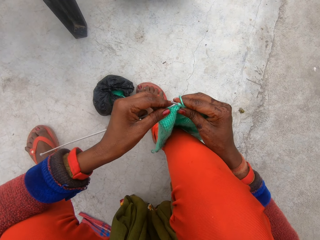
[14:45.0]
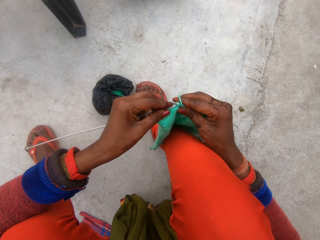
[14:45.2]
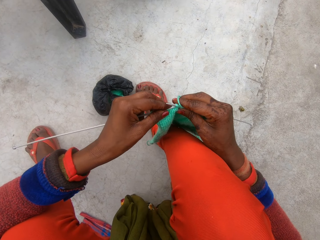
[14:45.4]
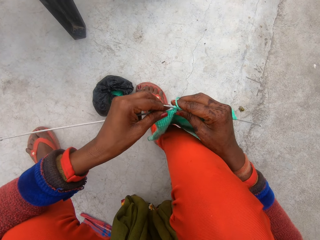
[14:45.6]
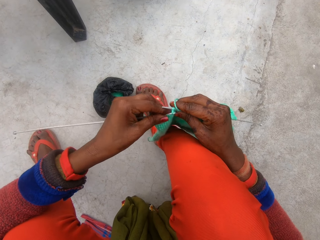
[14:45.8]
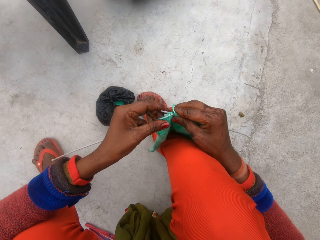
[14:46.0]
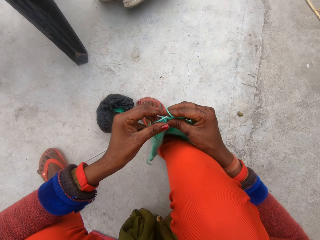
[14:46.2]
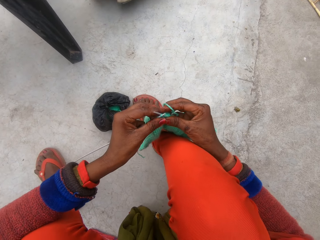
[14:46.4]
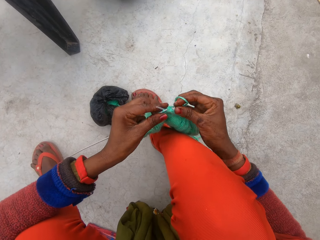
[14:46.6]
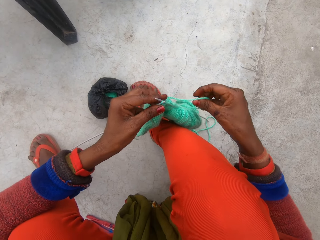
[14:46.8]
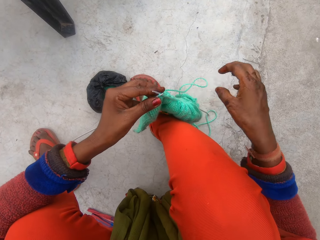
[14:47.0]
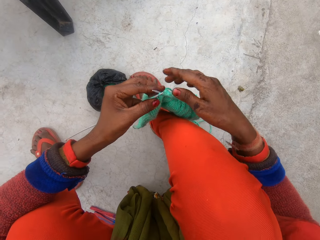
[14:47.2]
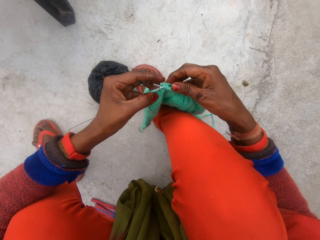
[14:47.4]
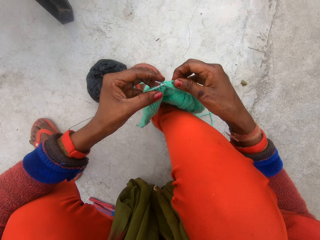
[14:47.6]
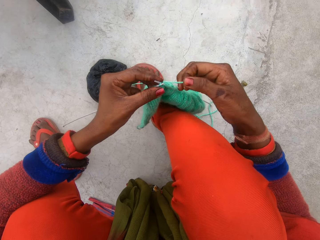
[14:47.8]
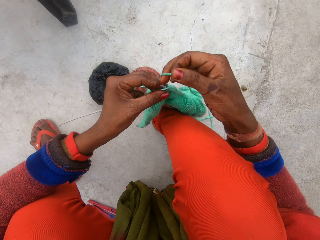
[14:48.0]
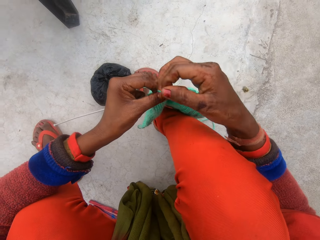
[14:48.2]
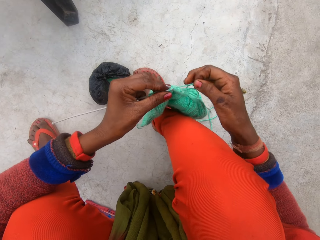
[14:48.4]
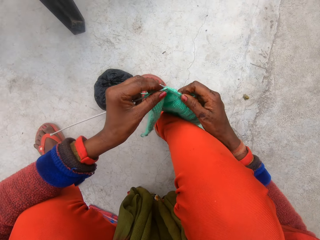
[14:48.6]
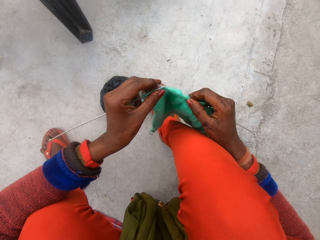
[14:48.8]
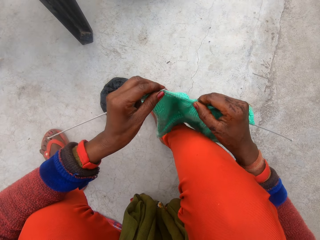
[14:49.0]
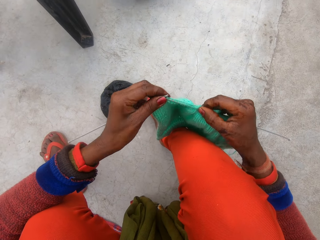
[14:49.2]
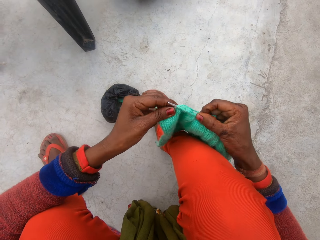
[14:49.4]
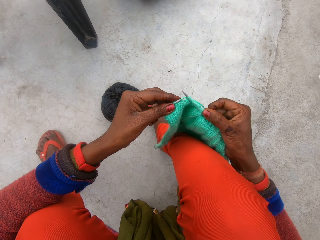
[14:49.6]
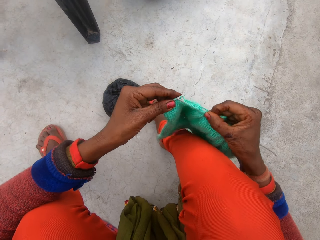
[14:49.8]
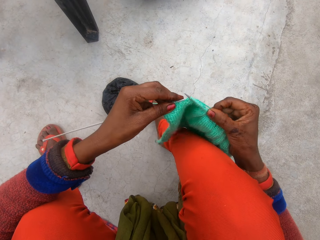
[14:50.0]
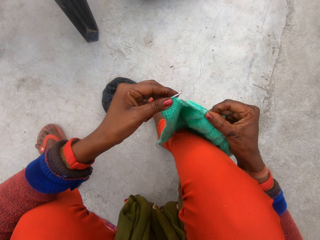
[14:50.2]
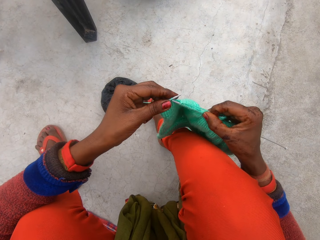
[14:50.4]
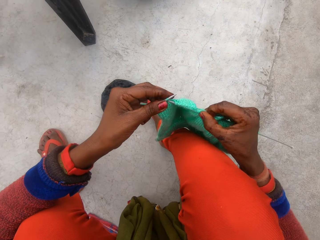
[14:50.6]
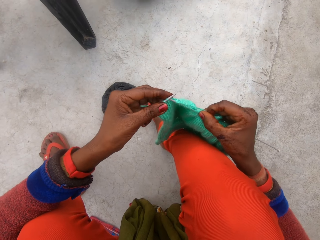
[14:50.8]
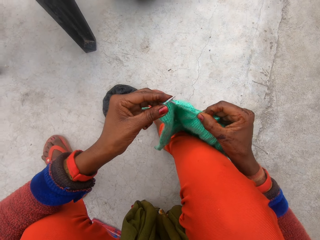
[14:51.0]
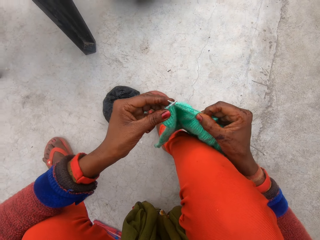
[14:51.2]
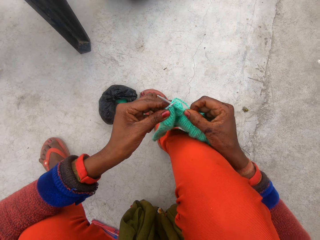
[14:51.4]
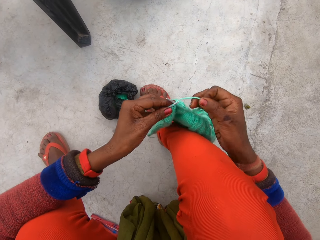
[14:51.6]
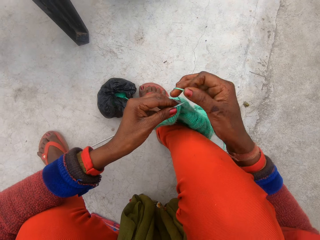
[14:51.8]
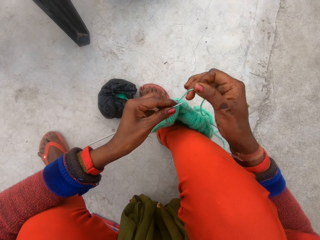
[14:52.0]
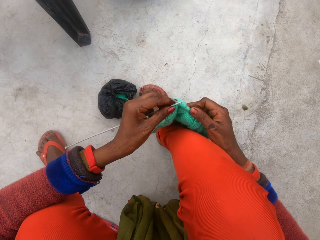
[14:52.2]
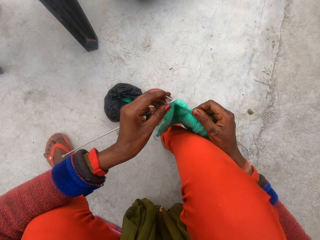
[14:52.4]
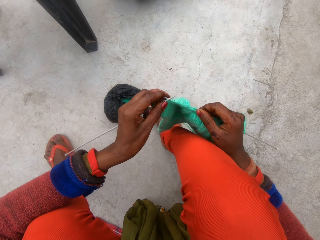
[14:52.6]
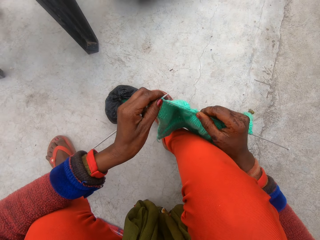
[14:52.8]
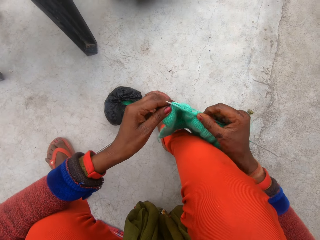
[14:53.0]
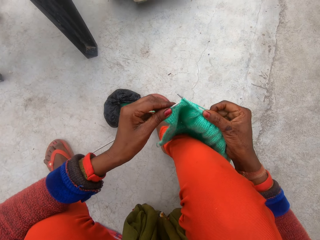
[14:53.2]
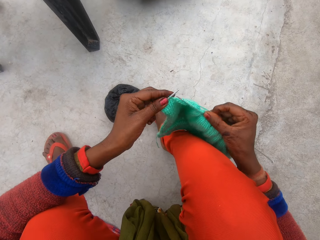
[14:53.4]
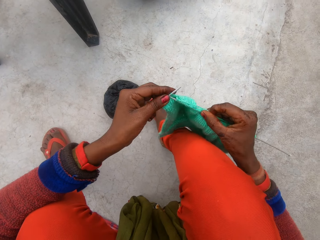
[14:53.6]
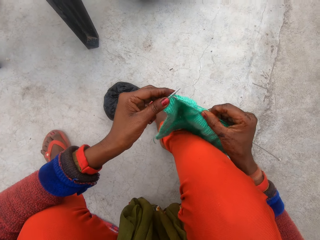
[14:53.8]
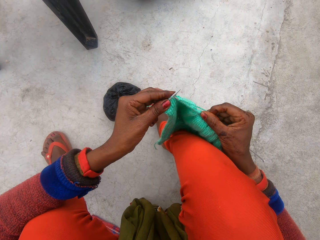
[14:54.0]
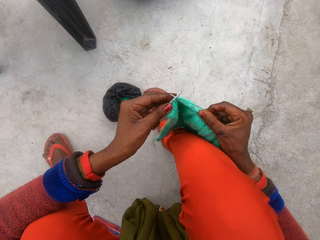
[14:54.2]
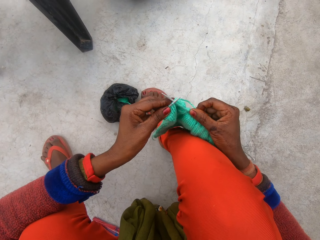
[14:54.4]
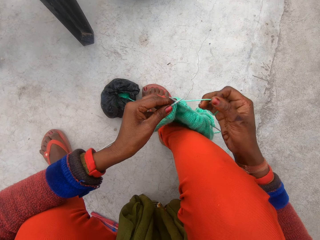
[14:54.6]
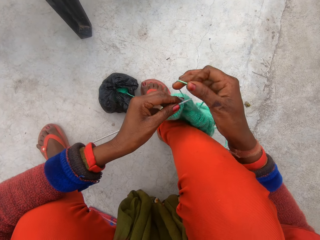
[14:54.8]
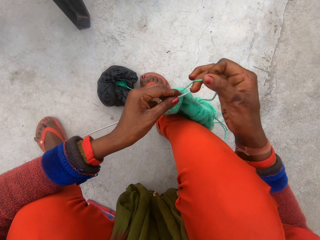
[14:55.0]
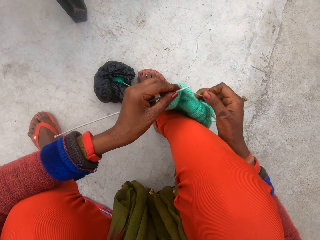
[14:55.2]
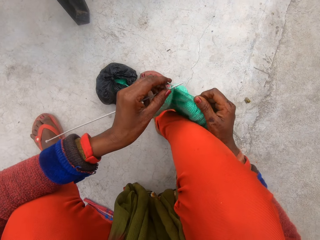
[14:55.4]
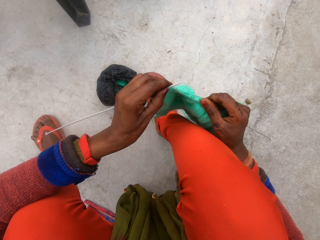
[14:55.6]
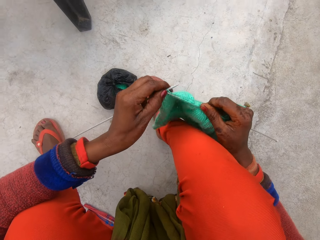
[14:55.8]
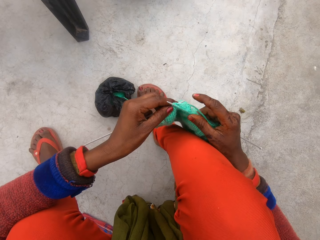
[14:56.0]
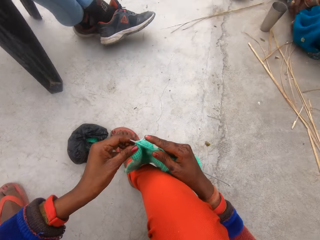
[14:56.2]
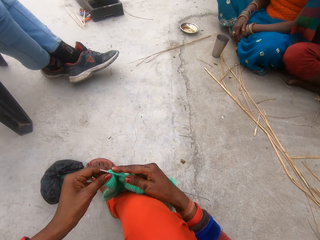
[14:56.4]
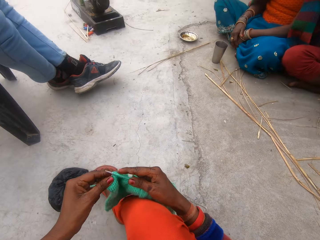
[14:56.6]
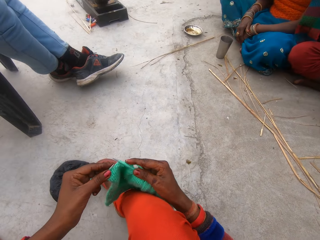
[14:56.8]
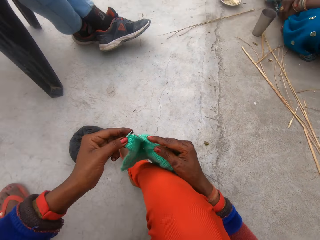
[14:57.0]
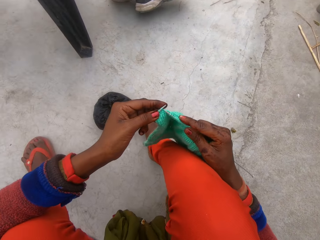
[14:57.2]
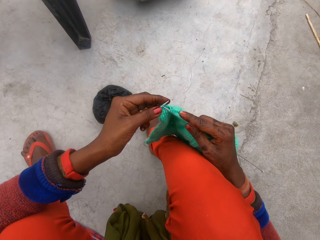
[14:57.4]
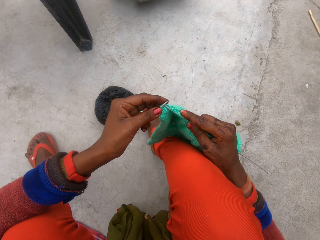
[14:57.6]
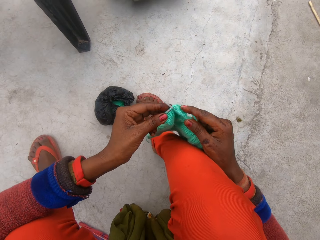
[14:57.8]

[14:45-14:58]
The camera wearer loops the wool around the knitting needles with her right hand. She knits the cloth with the knitting needles in her hands. She loops the wool around the knitting needles with her right hand. She knits the cloth with the knitting needles in her hands. She loops the wool around the knitting needles with her right hand. She knits the cloth with the knitting needles in her hands.

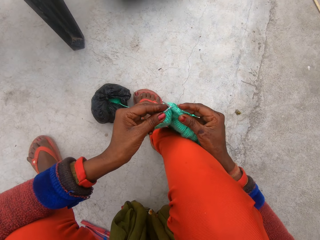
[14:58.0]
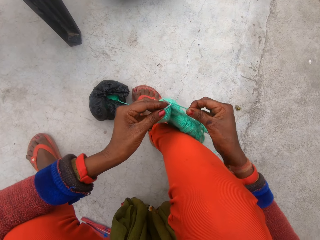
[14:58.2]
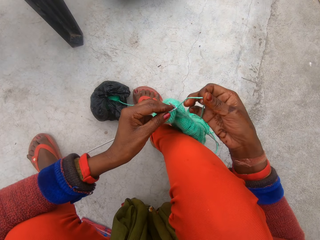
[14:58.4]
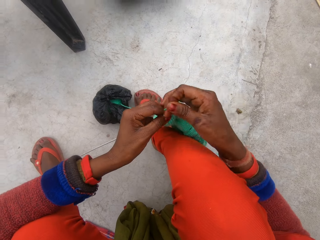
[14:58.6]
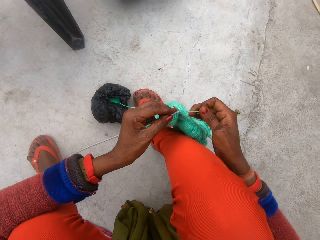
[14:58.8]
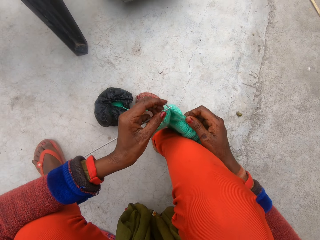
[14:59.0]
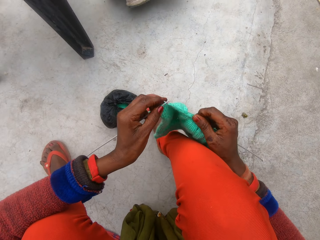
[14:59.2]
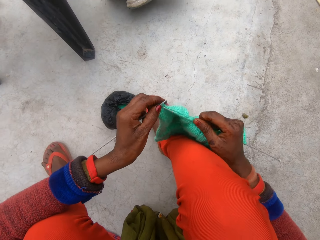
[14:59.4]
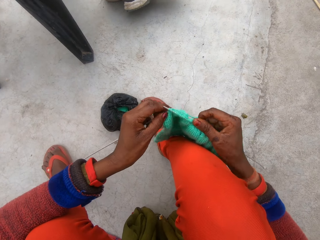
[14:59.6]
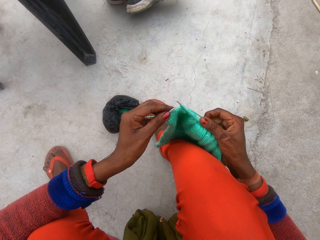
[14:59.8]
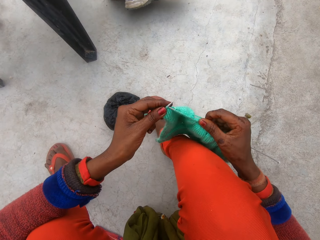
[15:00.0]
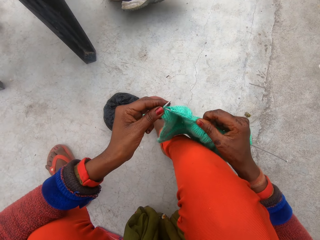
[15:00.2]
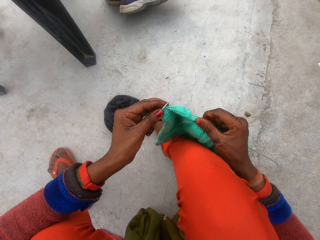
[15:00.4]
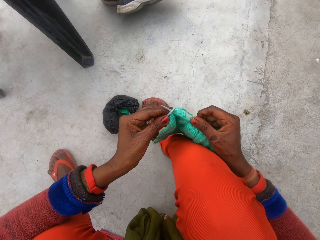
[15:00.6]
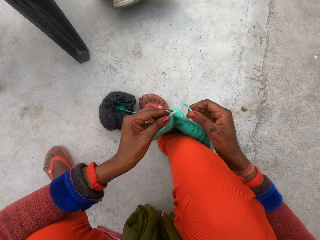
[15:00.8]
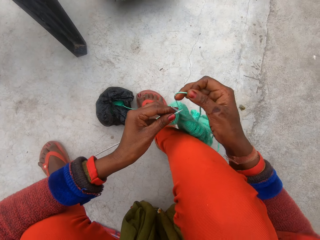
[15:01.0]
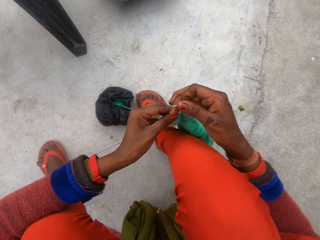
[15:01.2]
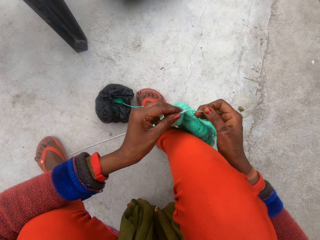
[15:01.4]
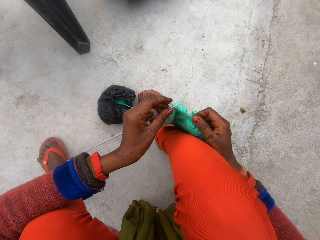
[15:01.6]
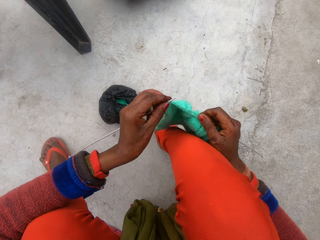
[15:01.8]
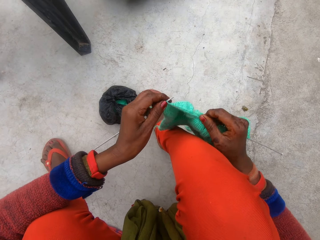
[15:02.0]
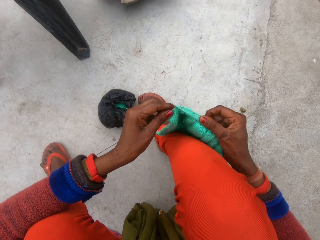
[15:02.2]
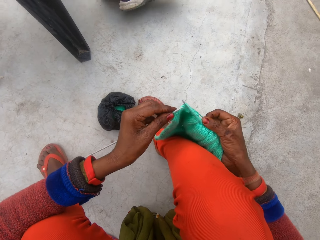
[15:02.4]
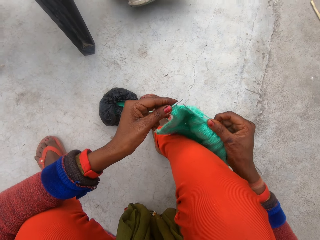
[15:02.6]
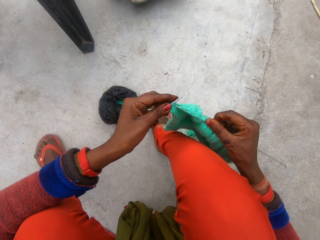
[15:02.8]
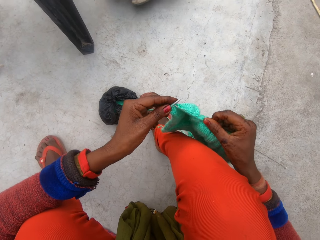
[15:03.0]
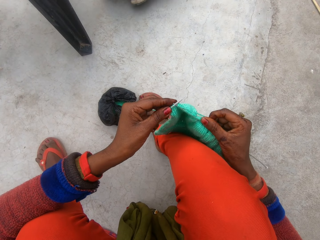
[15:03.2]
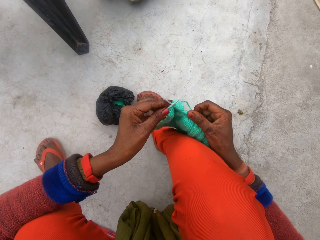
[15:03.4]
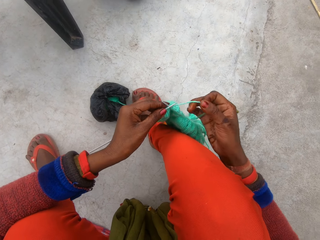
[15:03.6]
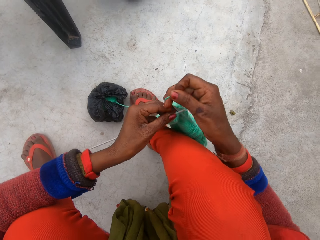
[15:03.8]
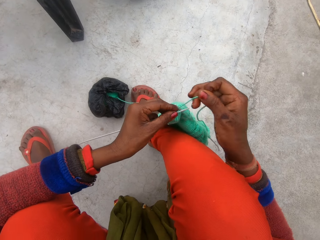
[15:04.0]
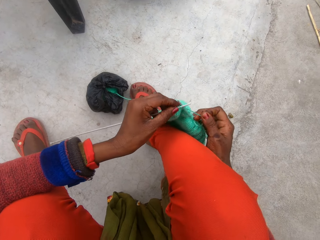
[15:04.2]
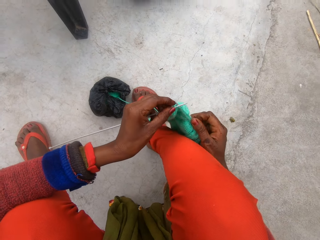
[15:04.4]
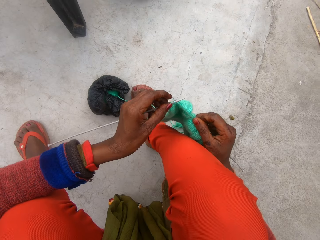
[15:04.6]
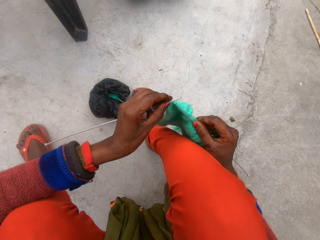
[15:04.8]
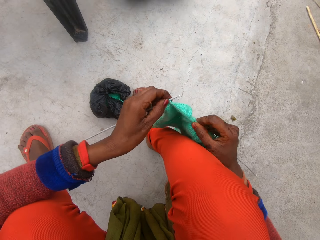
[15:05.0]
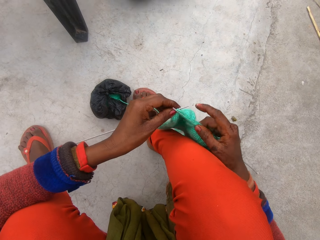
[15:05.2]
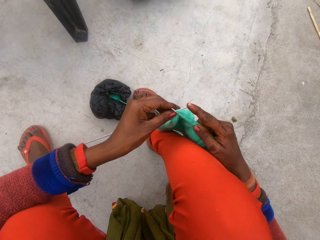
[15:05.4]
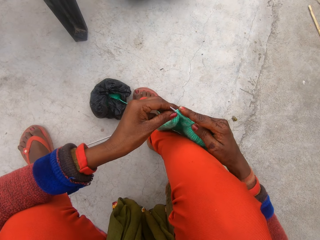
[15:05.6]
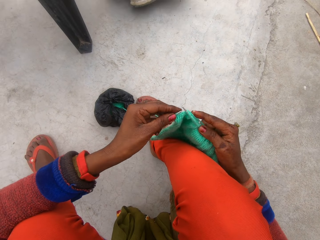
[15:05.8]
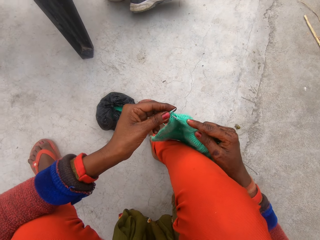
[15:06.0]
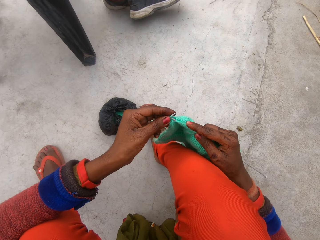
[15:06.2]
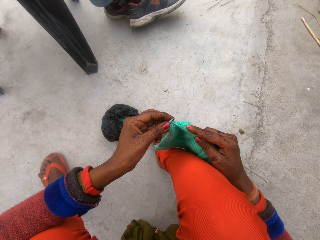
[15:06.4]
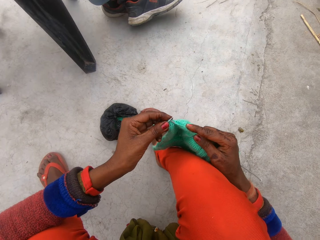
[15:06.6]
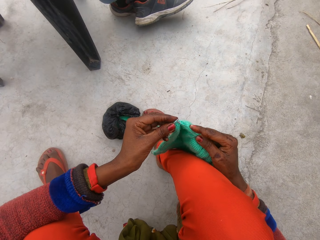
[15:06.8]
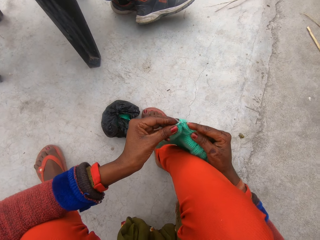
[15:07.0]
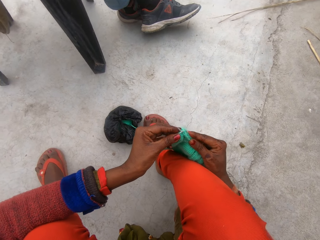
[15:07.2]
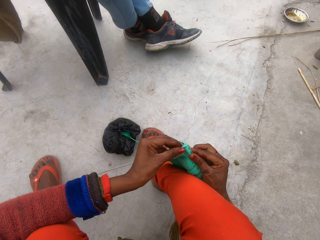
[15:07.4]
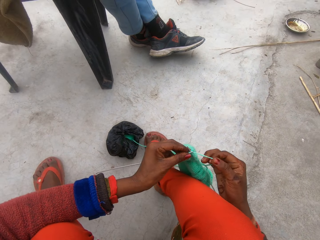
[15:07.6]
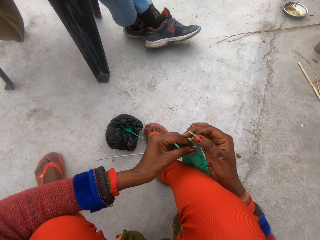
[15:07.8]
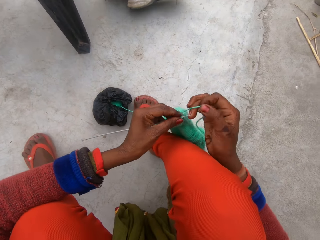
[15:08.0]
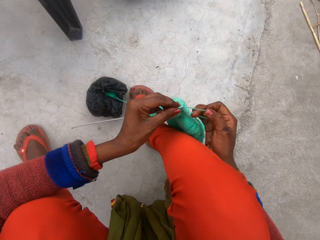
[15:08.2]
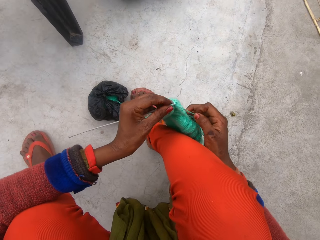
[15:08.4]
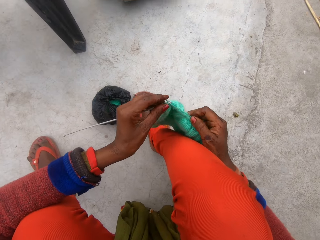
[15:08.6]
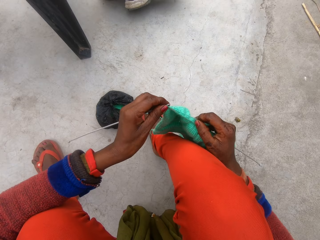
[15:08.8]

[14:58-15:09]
The camera wearer loops the wool around the knitting needles with her right hand. She knits the cloth with the knitting needles in her hands. She loops the wool around the knitting needles with her right hand. She knits the cloth with the knitting needles in her hands. She loops the wool around the knitting needles with her right hand. She knits the cloth with the knitting needles in her hands. She loops the wool around the knitting needles with her right hand.
